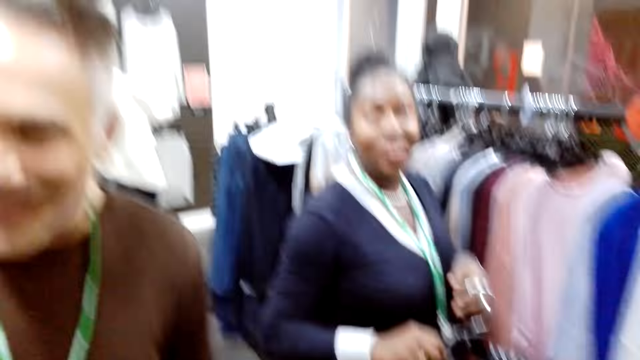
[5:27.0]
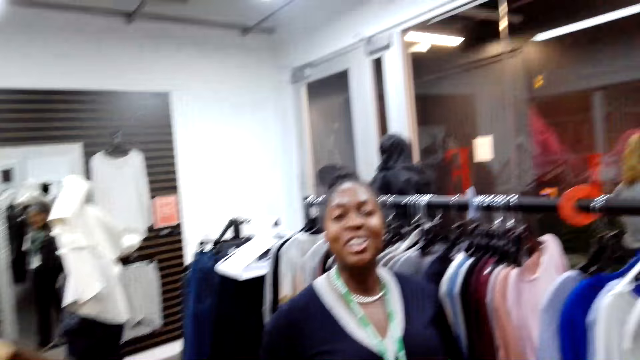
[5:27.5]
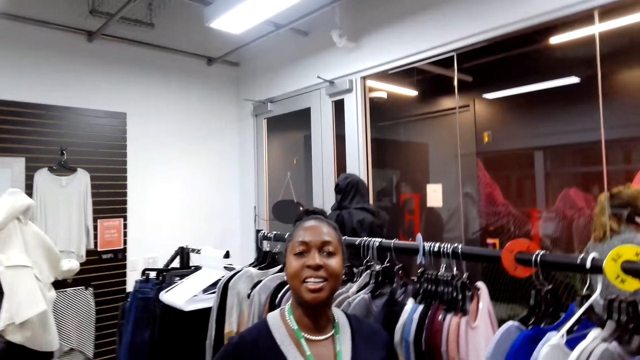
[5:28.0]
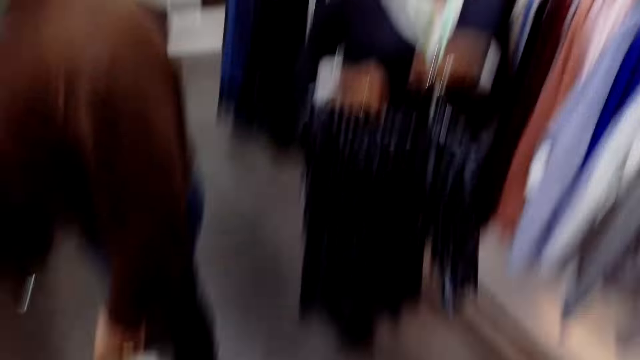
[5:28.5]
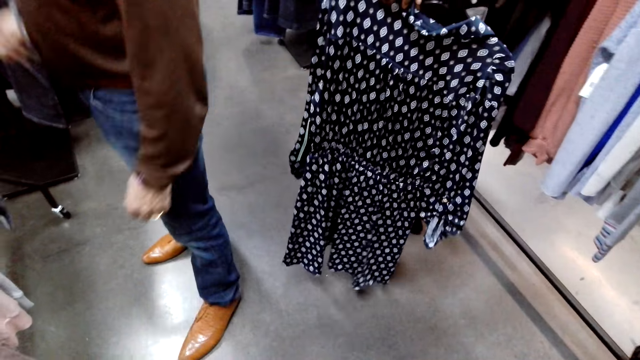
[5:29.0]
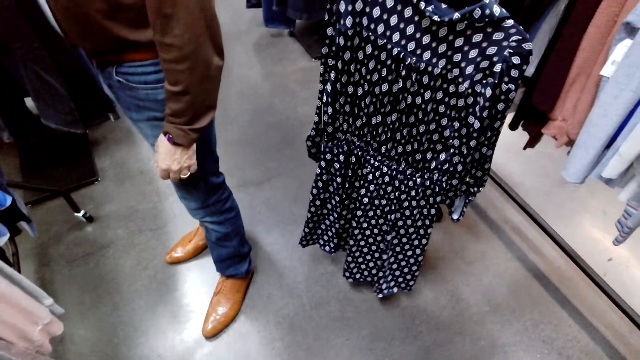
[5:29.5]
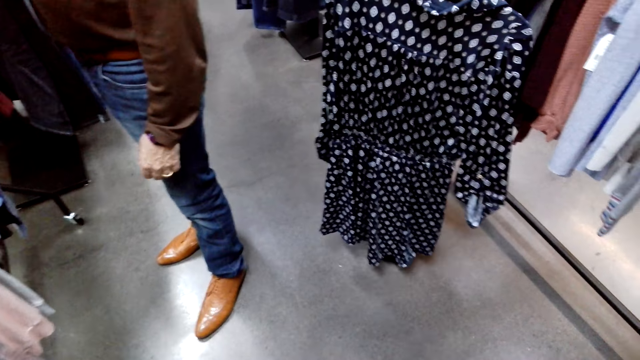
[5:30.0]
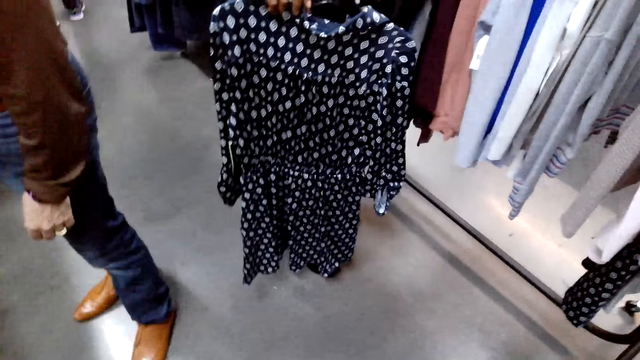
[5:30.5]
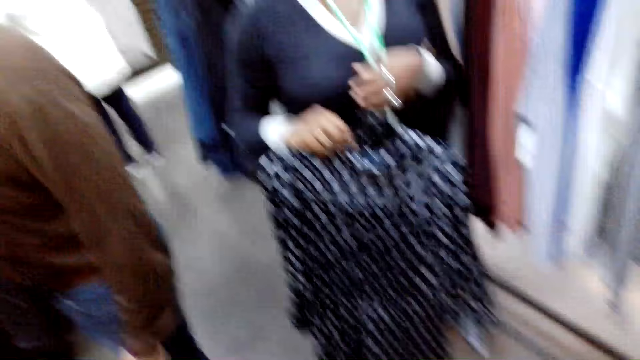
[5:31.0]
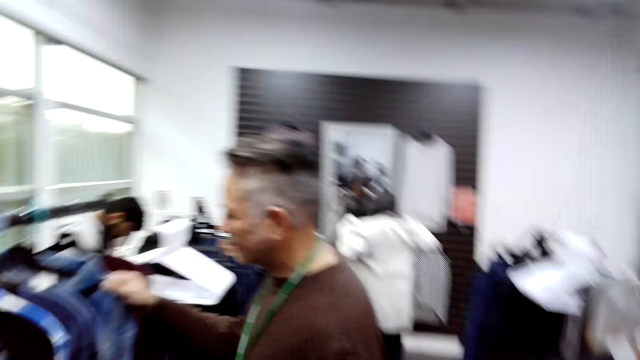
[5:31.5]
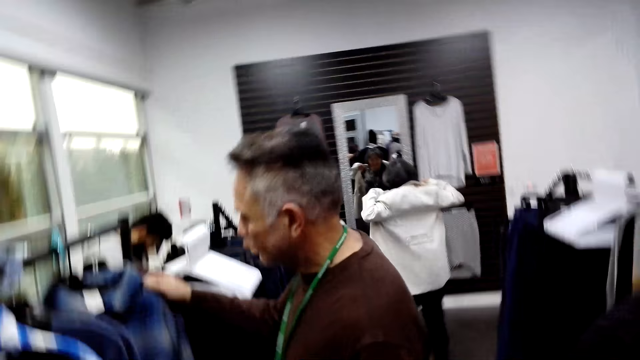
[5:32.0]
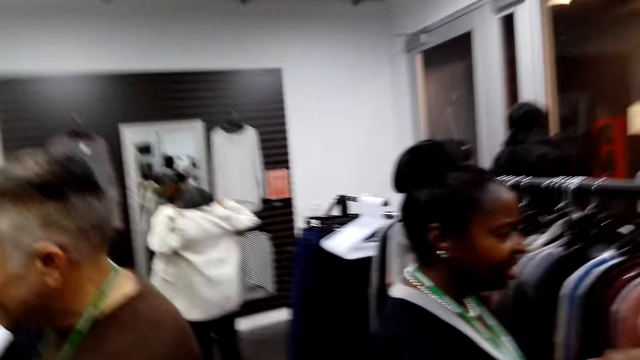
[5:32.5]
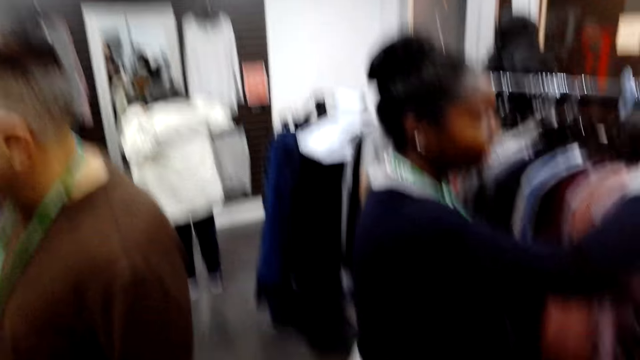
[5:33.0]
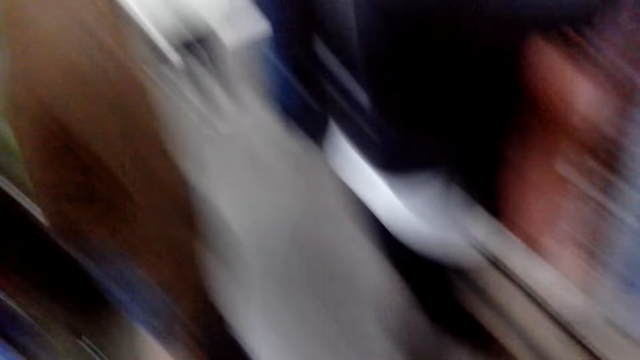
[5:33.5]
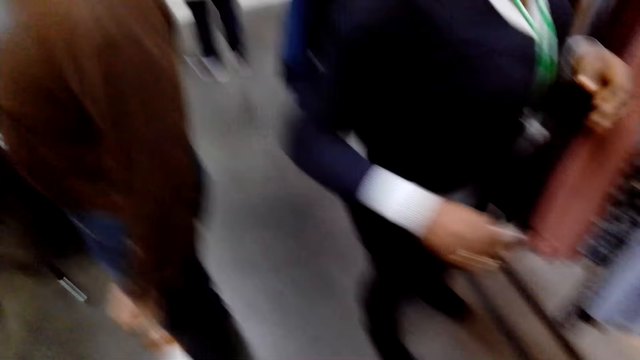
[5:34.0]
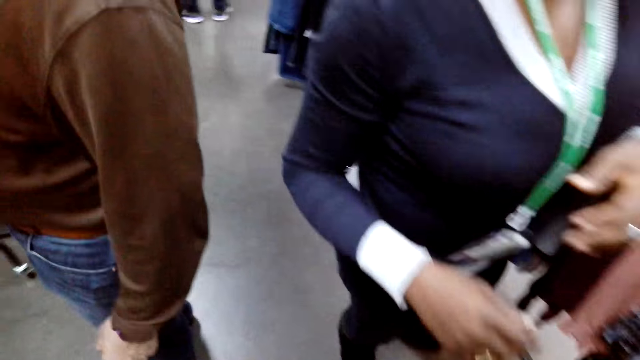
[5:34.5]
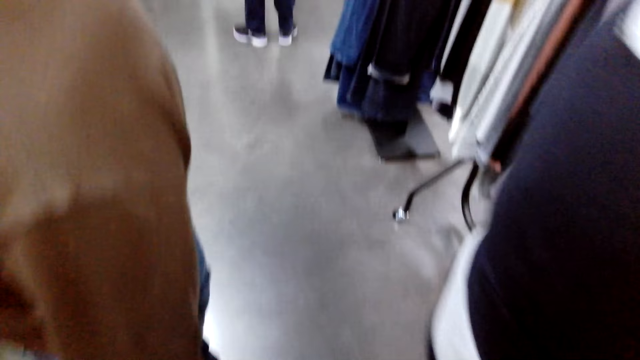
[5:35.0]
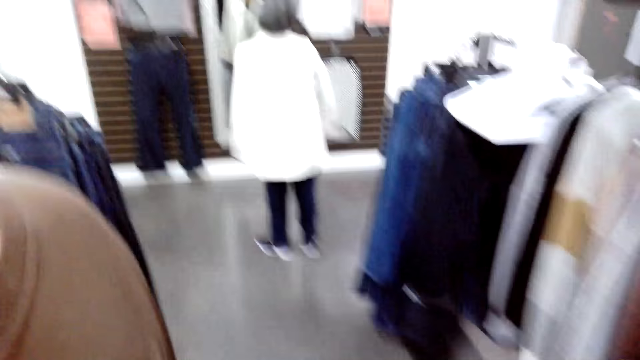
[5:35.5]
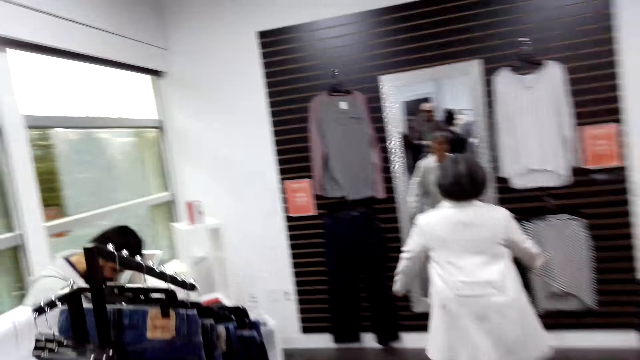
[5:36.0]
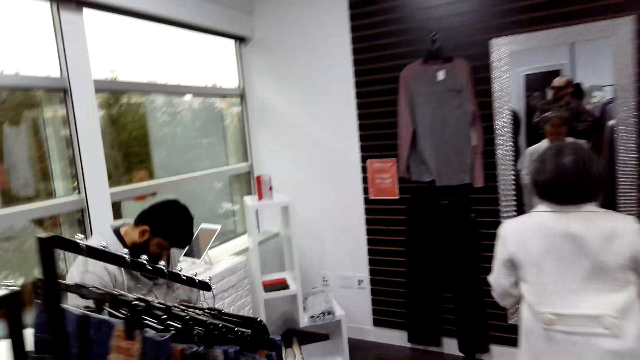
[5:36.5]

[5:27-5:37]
The camera wearer converses with a woman. They look around the floor. A person selects the clothes from the cloth rack. Another person looks at herself in the mirror. The camera wearer converses with a man. Another person operates the cellphone.

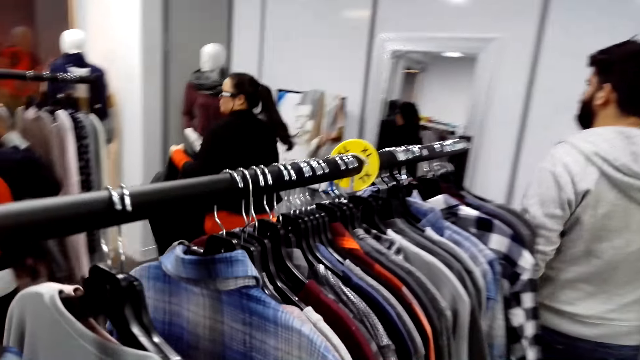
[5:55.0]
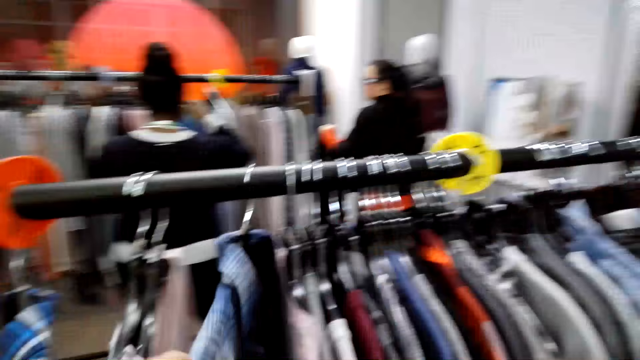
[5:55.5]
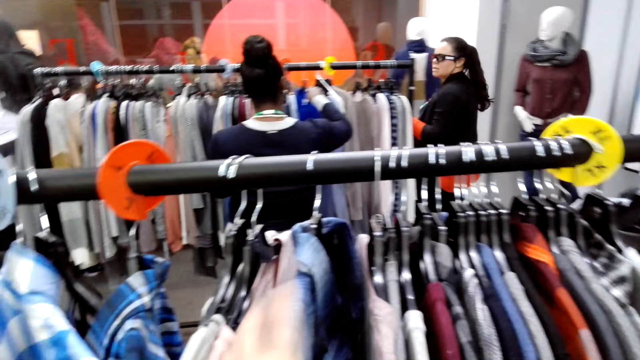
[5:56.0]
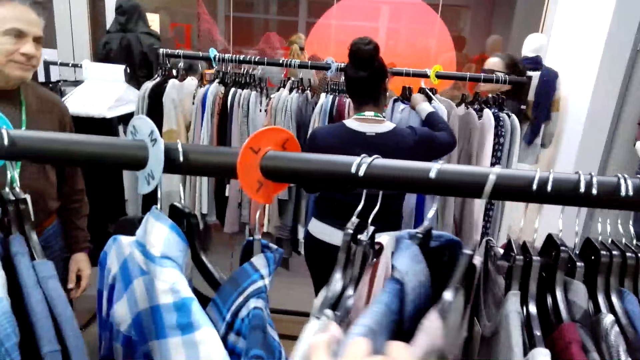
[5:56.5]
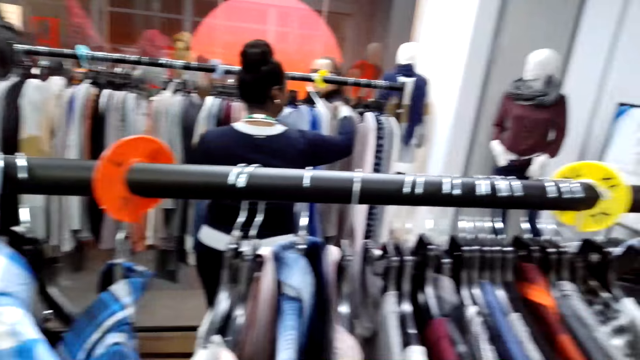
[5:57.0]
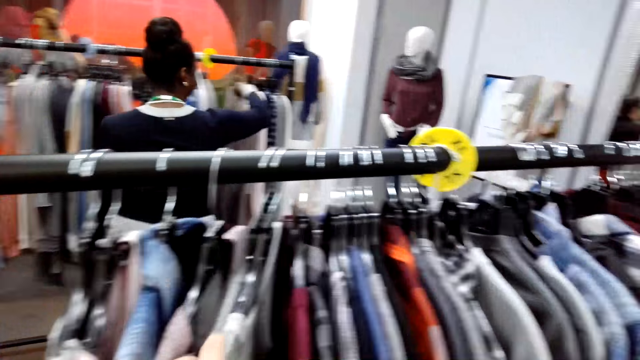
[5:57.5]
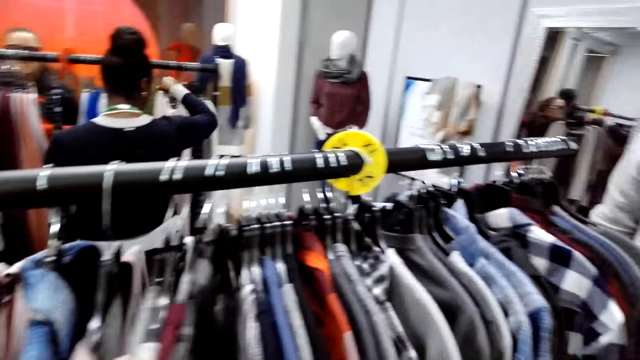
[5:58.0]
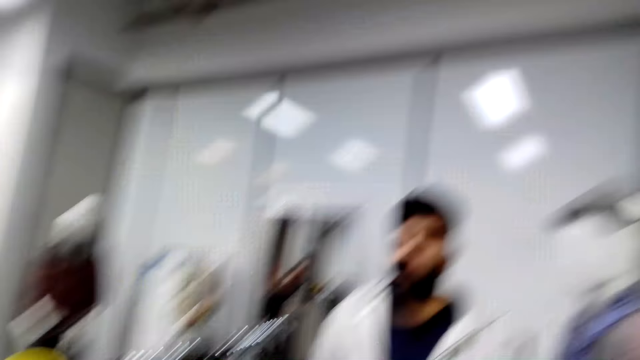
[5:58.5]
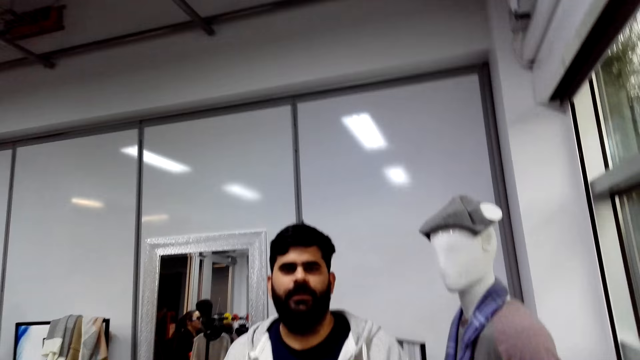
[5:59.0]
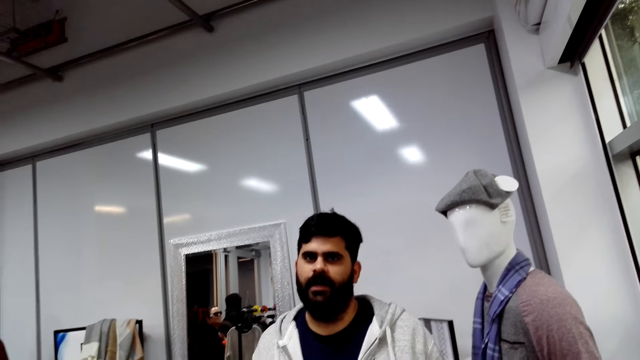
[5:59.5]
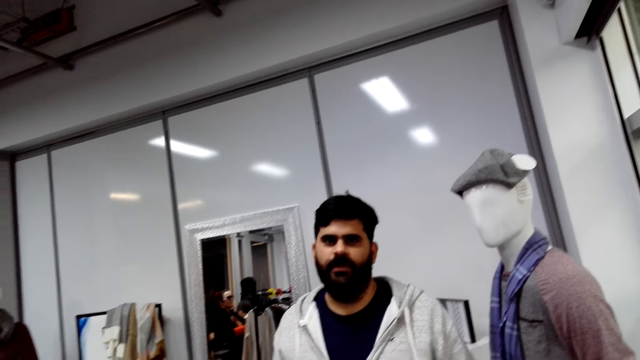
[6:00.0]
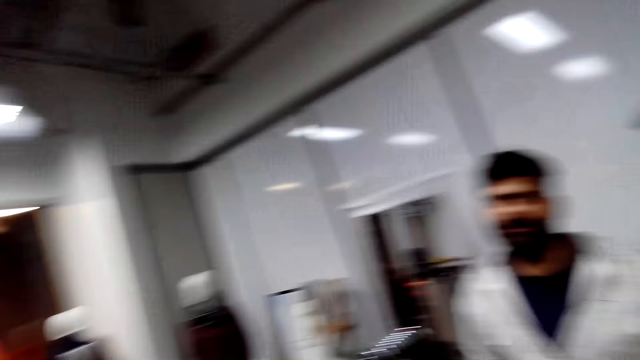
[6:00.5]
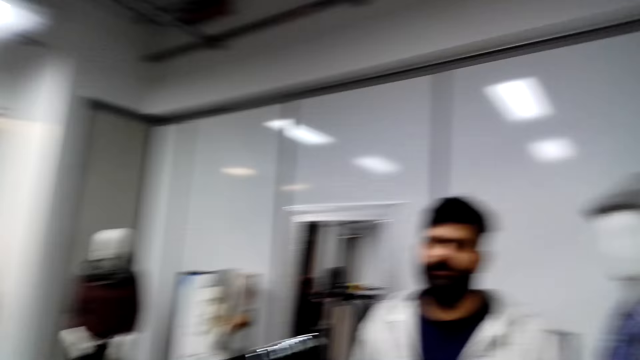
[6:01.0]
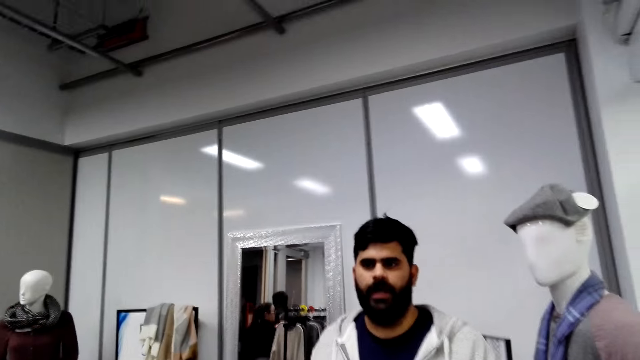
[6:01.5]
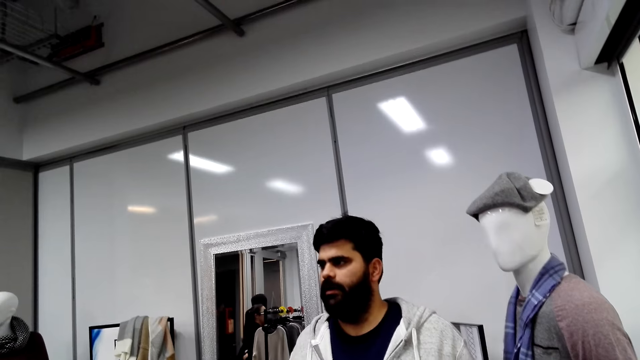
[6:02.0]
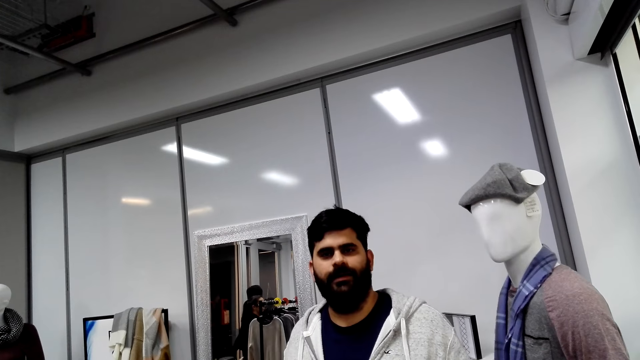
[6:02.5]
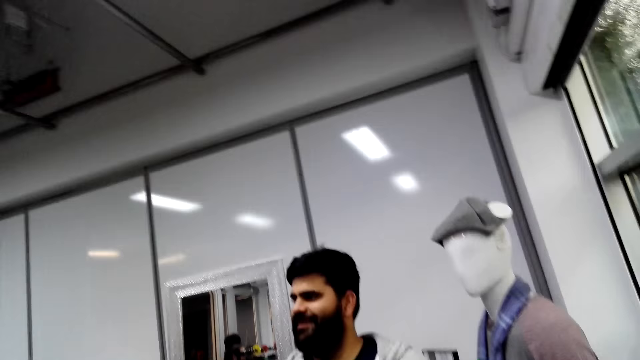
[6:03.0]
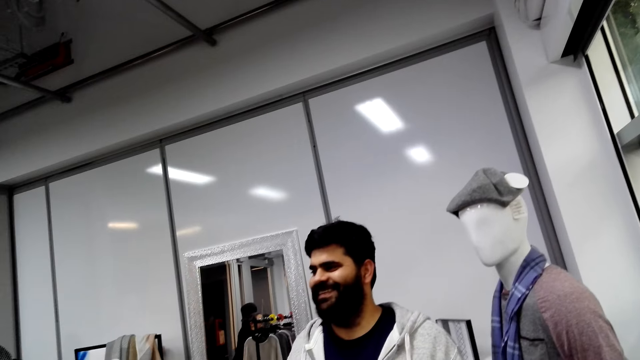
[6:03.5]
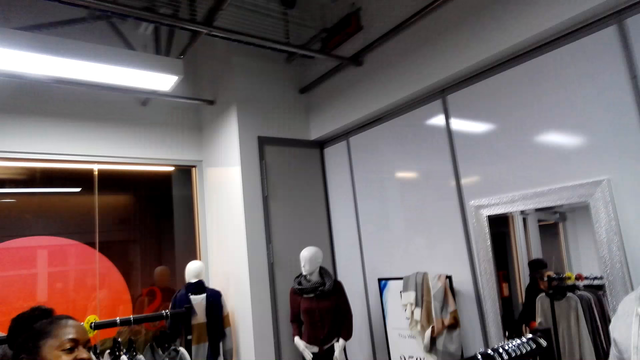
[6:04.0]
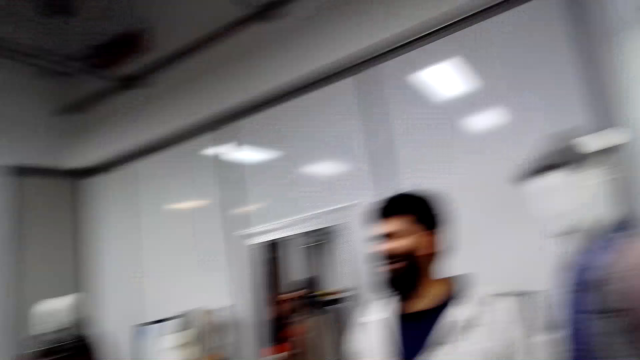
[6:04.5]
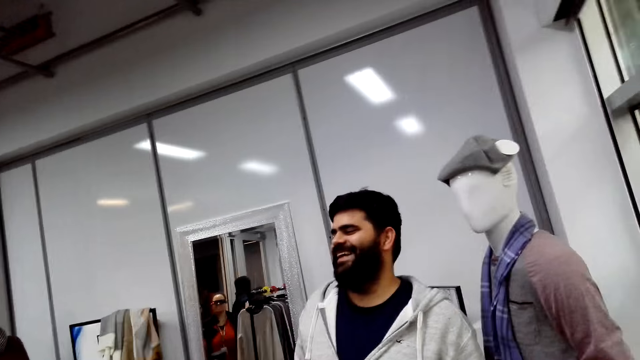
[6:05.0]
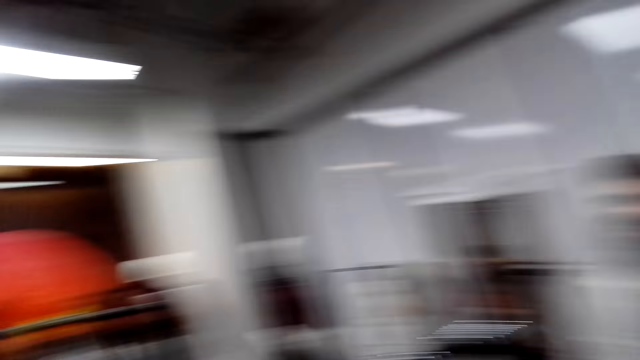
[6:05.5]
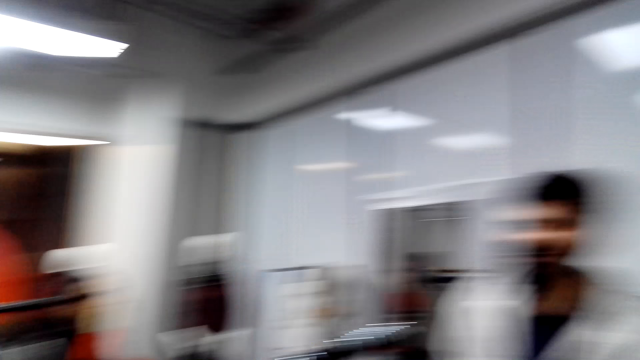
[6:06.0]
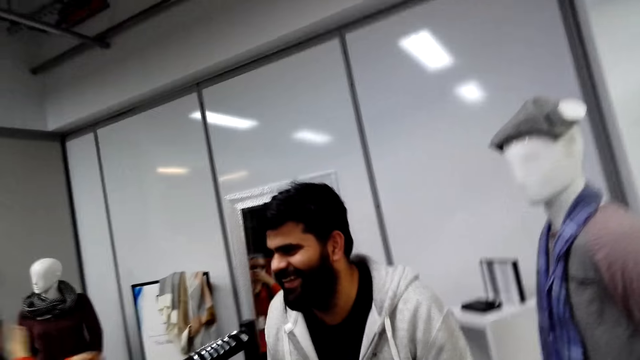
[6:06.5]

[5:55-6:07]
The camera wearer touches clothes on a stand. A man converses with the camera wearer. The camera wearer looks around the shop. The man converses with the camera wearer. The camera wearer responds to the man and looks around the shop.
